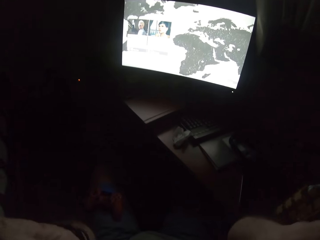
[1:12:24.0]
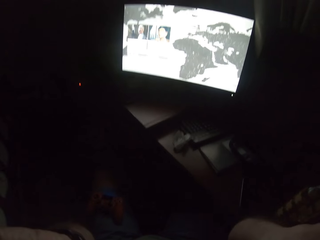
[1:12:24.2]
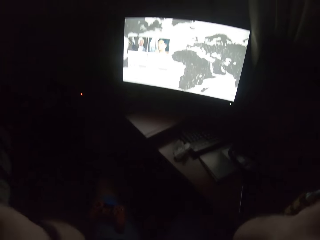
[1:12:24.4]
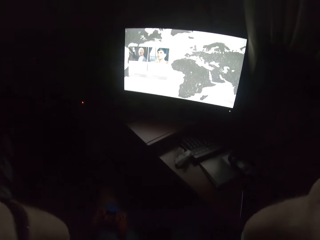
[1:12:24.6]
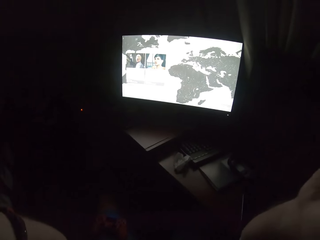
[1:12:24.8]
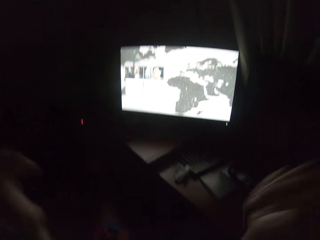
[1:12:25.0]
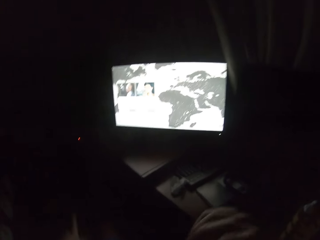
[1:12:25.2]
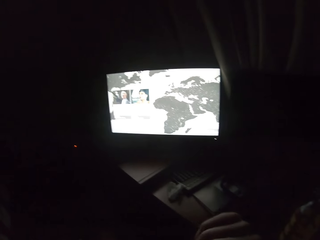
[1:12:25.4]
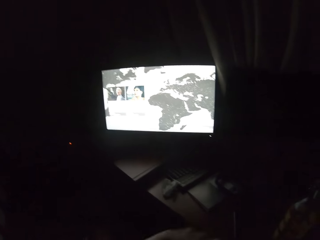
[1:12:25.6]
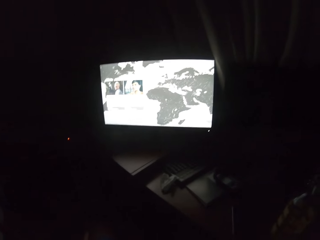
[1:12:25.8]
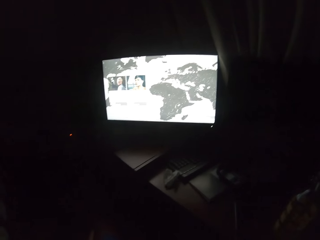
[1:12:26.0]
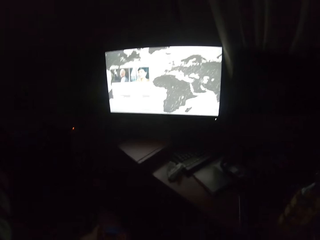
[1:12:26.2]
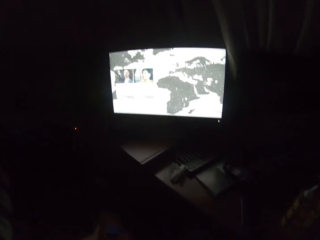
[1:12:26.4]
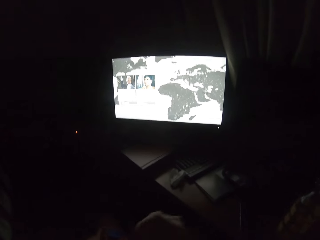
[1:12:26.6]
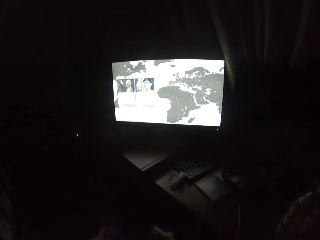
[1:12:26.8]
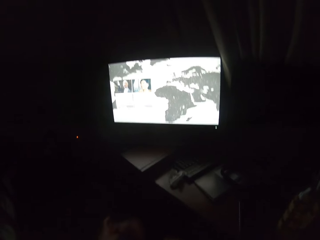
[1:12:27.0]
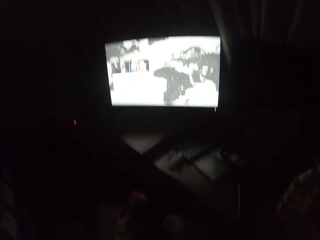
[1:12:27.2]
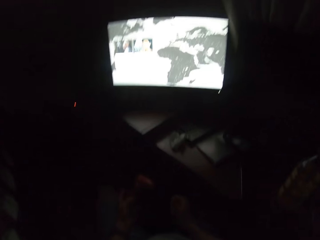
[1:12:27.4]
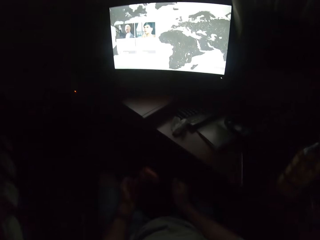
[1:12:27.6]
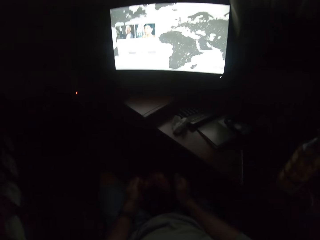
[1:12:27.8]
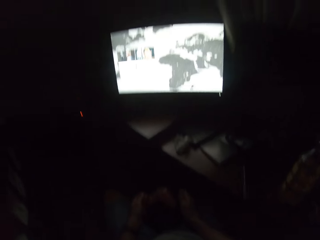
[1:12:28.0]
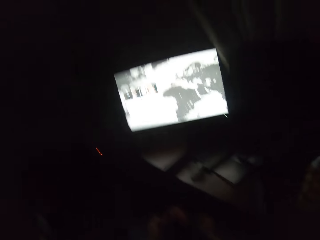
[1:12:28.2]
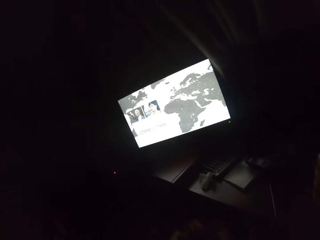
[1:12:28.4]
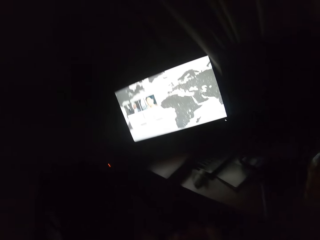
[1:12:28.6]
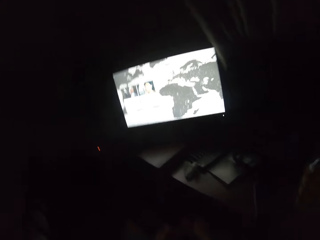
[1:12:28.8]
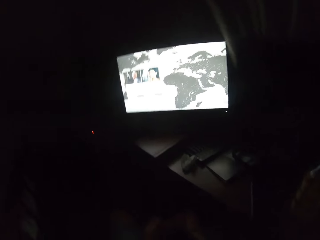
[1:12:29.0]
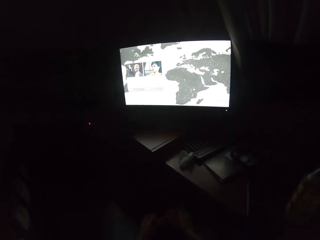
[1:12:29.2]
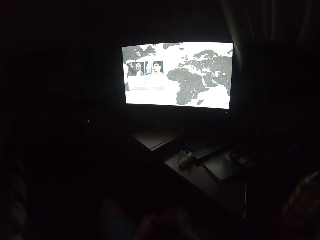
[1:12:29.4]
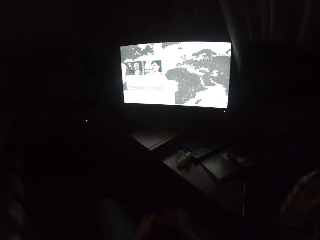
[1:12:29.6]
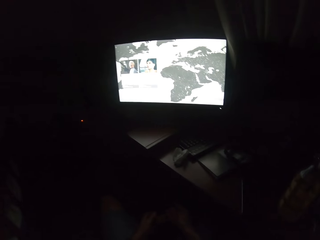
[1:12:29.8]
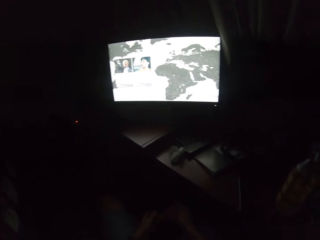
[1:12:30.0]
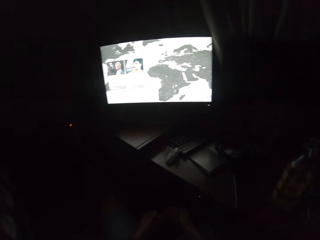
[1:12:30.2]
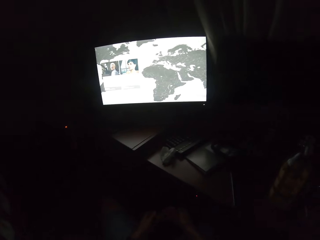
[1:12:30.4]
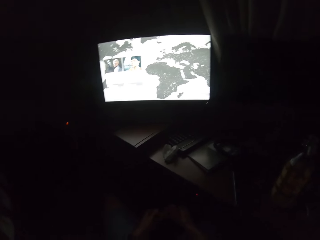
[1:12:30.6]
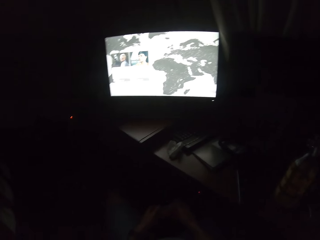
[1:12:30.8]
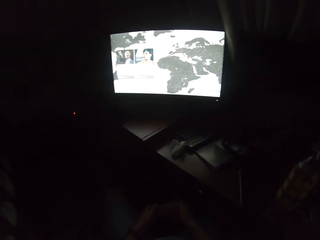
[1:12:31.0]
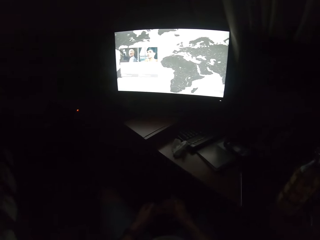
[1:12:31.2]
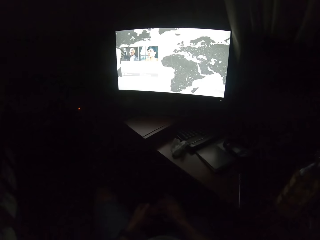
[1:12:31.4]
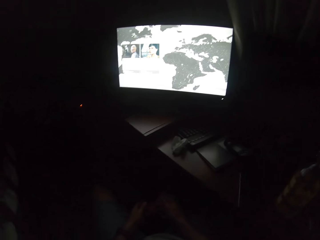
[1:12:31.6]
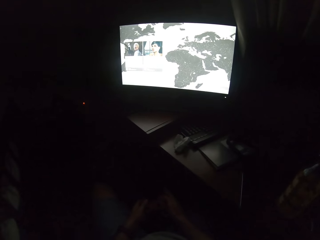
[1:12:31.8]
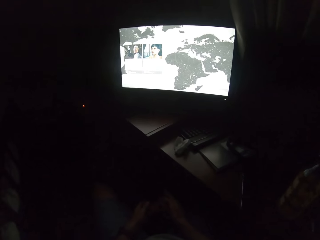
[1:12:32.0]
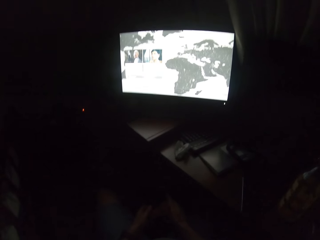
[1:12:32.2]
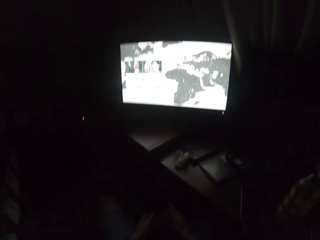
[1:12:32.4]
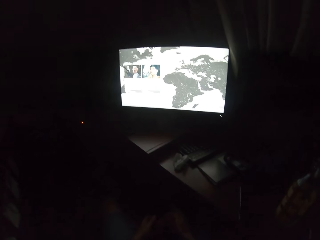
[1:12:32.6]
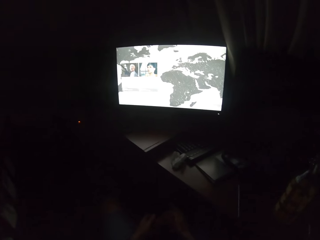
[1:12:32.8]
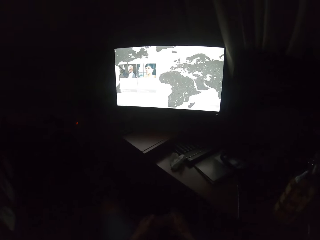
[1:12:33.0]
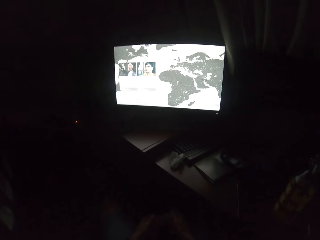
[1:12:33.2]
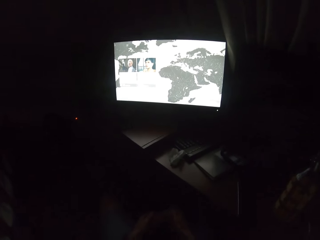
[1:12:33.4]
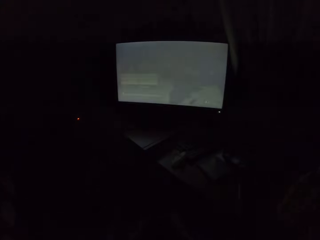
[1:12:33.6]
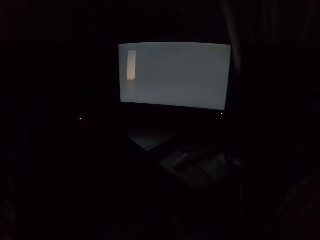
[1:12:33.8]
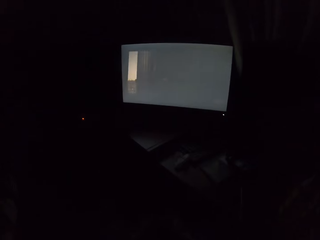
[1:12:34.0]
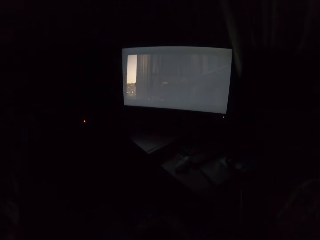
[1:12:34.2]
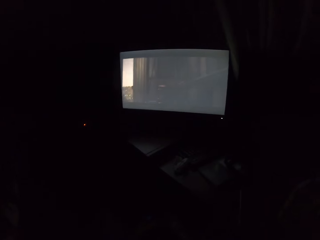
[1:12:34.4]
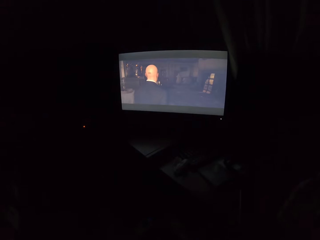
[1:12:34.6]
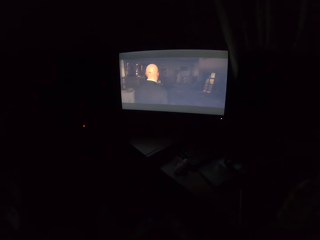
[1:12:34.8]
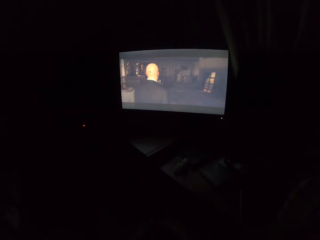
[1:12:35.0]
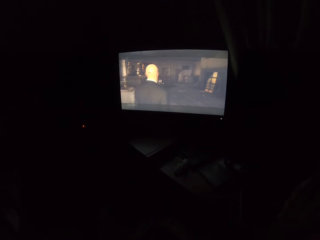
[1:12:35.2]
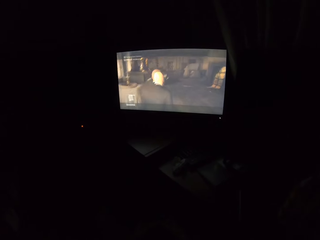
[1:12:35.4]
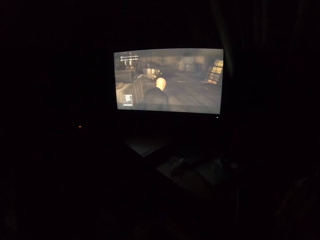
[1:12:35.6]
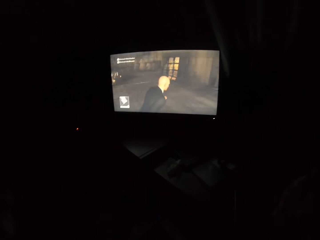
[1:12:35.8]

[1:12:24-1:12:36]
The camera wearer wears his glasses. He drops his hands. He holds the gaming controller in his left hand.

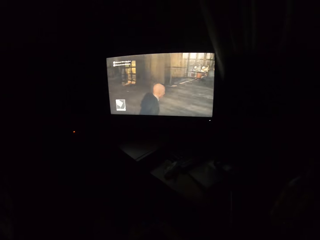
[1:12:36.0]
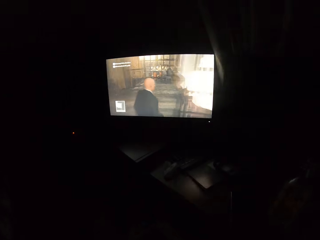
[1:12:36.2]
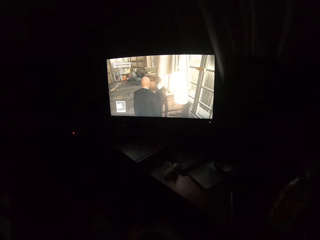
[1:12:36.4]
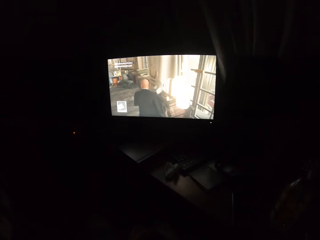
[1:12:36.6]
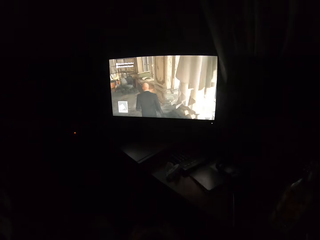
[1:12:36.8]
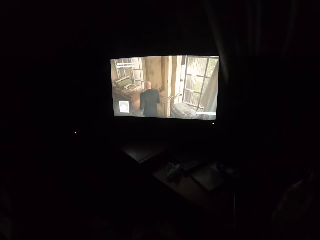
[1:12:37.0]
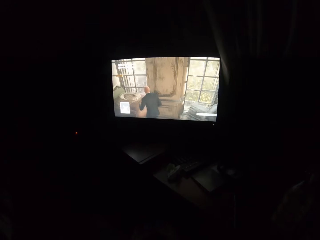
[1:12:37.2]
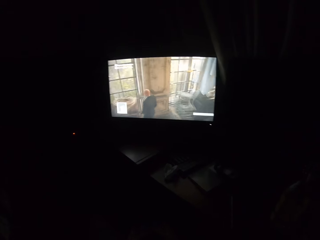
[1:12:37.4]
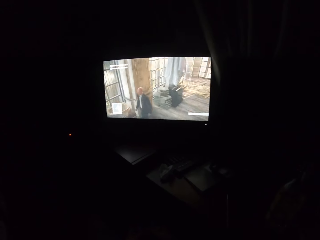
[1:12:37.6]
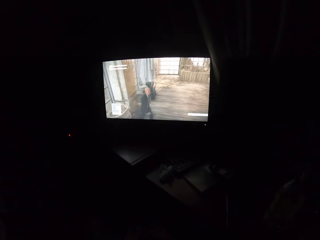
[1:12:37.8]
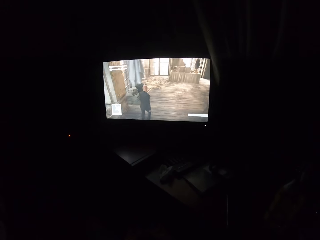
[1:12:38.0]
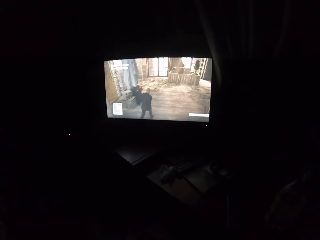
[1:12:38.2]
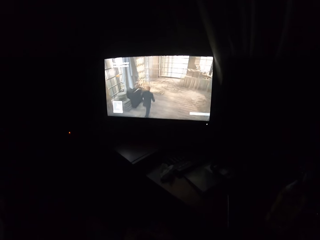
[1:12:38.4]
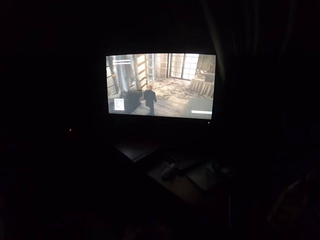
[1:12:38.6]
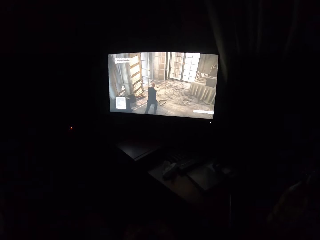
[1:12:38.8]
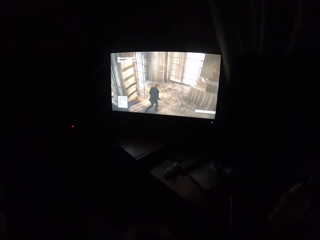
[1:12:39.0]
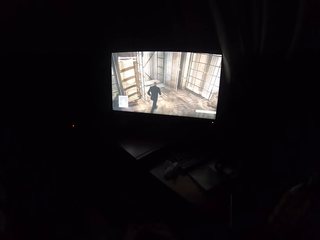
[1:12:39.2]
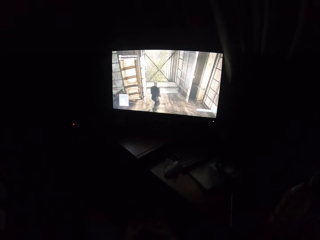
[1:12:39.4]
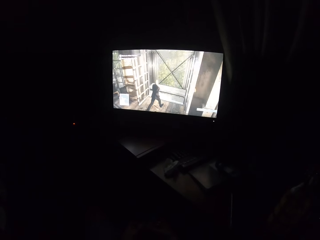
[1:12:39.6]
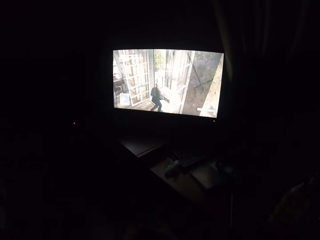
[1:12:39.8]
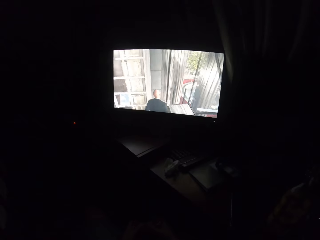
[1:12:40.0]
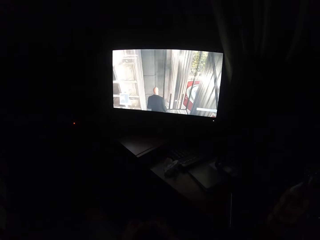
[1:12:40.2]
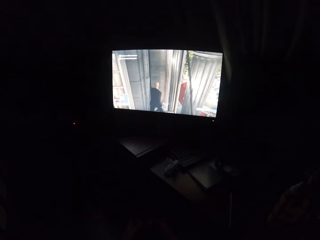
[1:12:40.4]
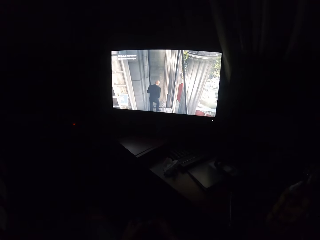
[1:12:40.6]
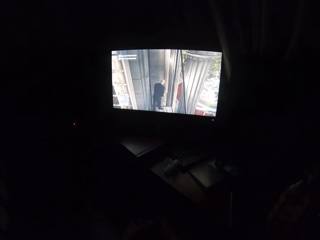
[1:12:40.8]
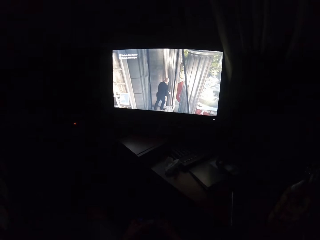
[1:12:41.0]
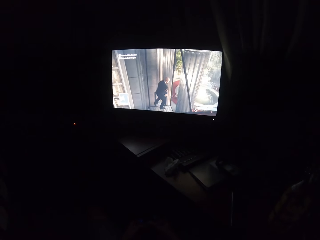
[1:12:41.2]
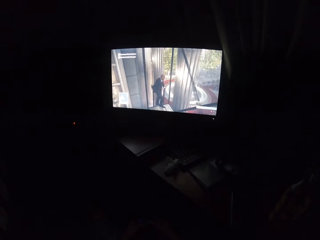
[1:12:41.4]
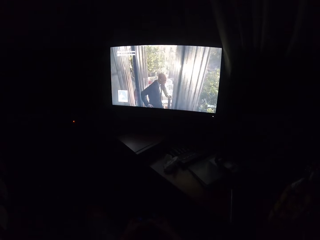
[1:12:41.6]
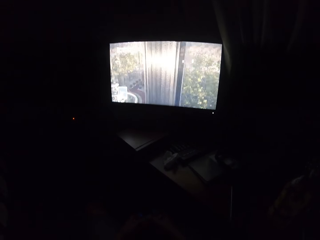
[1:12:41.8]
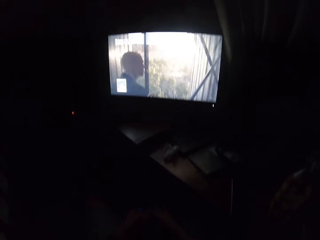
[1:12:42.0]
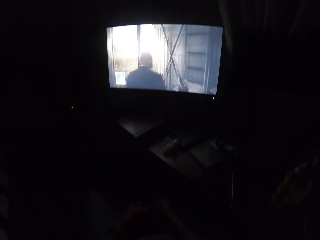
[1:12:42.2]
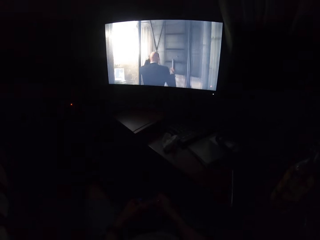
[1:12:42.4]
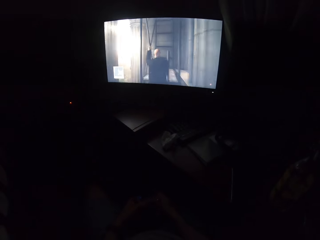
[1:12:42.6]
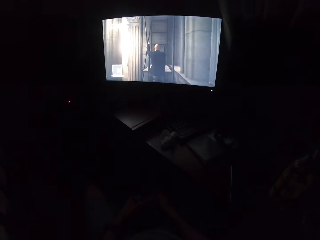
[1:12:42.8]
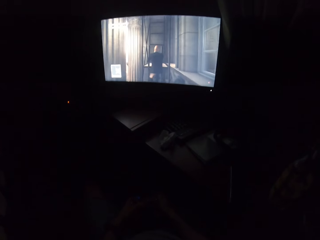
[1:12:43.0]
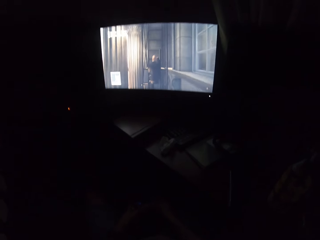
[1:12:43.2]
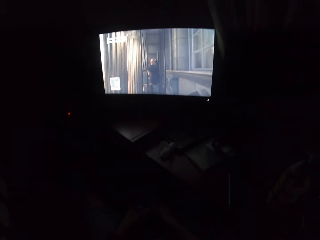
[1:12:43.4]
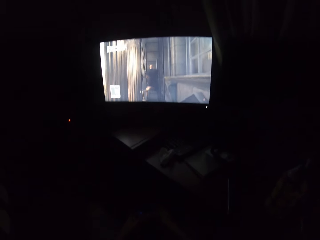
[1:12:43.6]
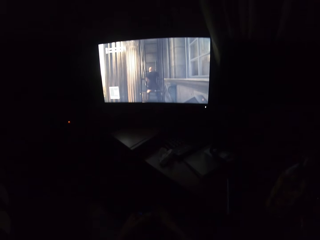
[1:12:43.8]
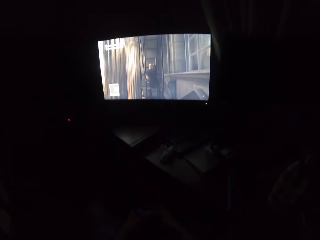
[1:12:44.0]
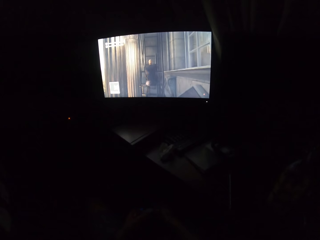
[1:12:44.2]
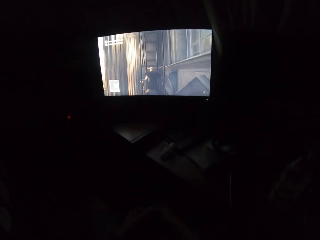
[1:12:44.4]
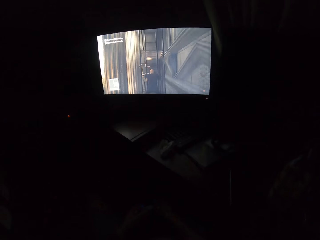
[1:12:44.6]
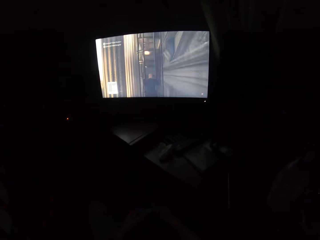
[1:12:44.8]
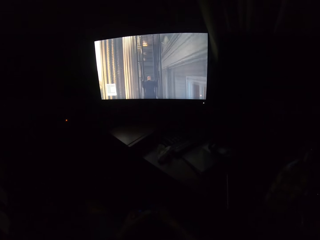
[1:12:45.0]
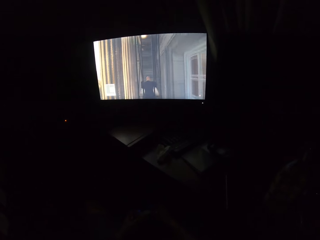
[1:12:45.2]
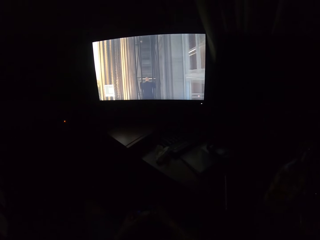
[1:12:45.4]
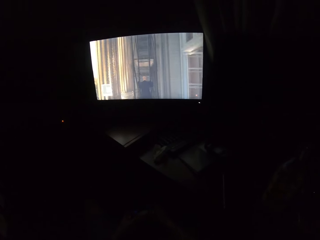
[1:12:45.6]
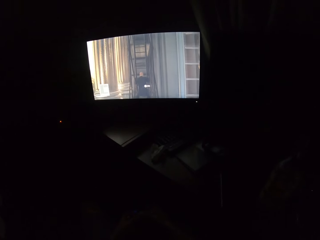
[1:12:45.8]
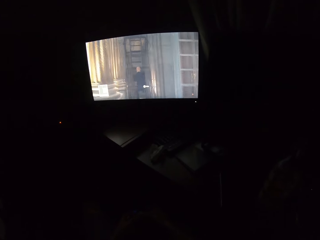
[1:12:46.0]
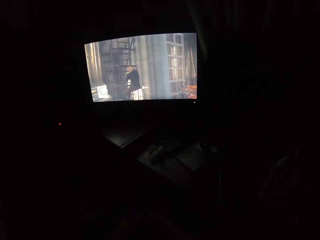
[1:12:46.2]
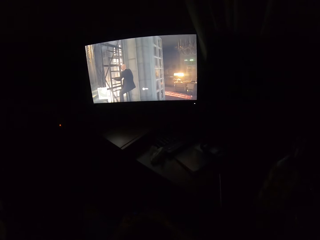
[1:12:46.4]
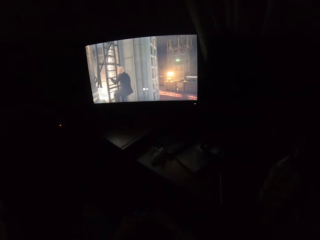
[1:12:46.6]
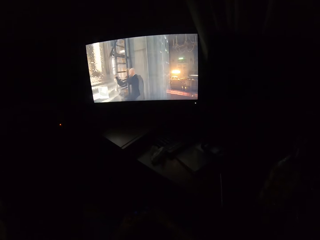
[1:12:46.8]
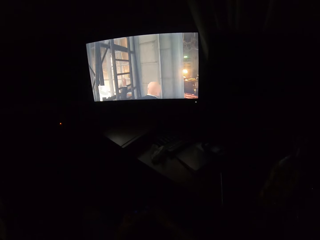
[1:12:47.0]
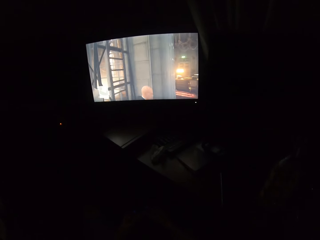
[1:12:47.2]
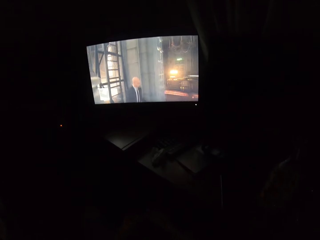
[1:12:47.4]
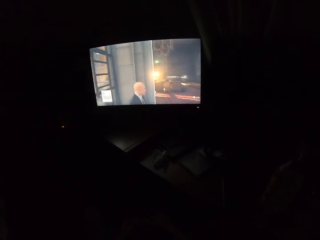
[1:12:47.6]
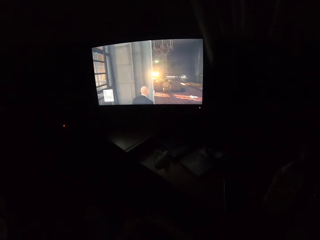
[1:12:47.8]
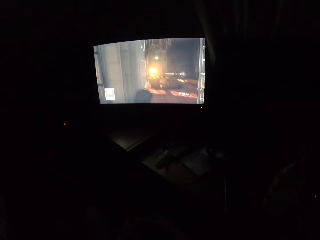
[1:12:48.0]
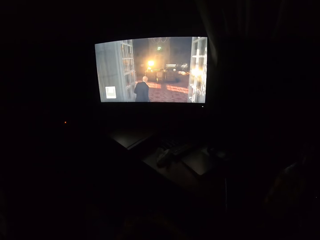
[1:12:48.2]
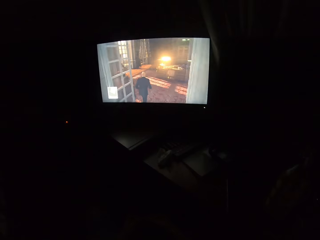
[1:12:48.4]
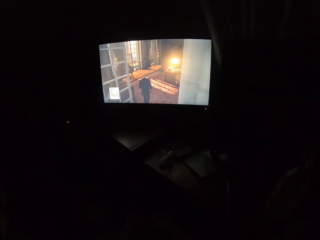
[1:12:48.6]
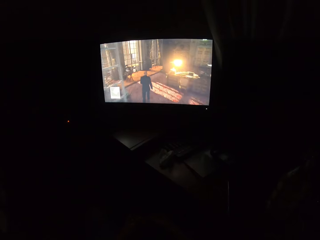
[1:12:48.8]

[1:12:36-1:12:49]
The camera wearer plays a game on the TV. They play the game.
